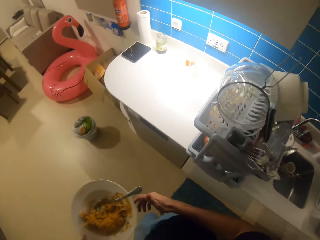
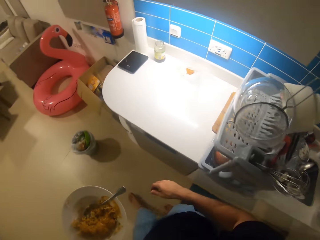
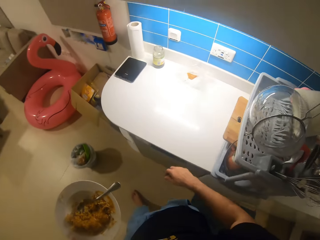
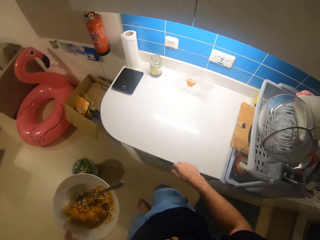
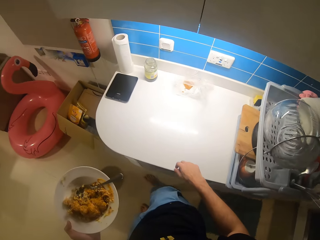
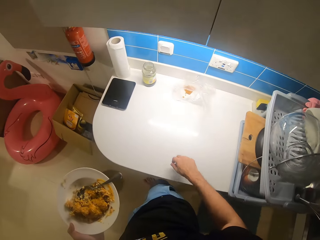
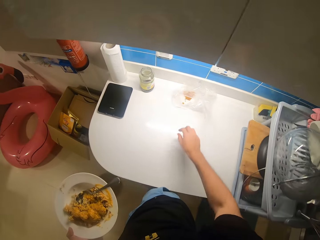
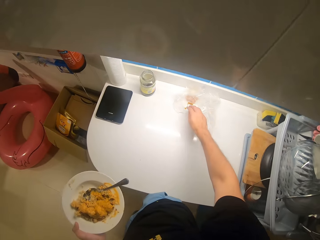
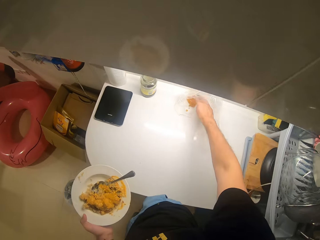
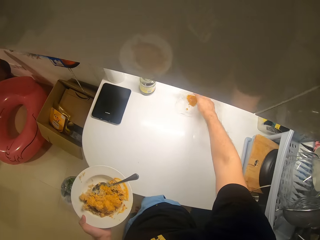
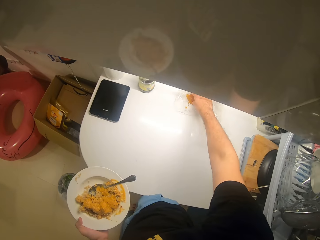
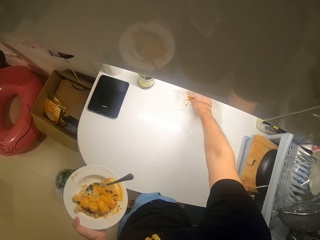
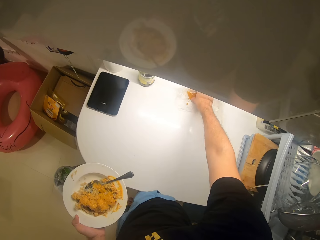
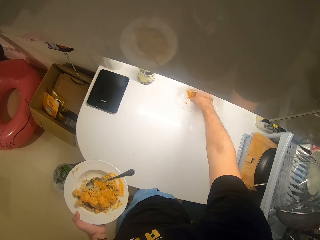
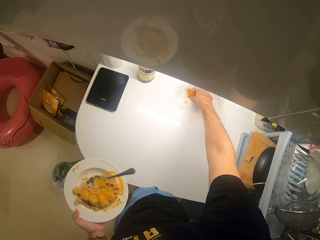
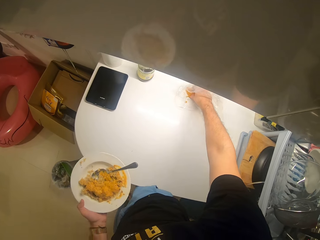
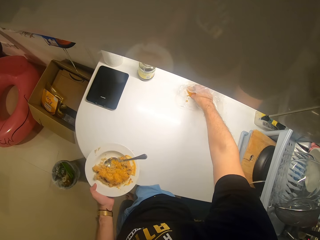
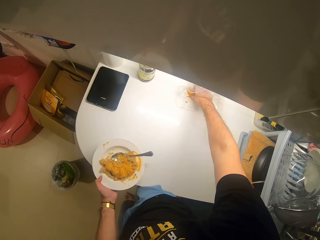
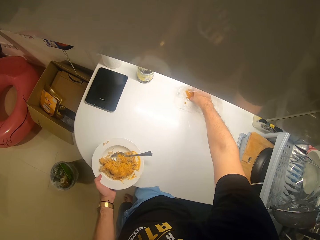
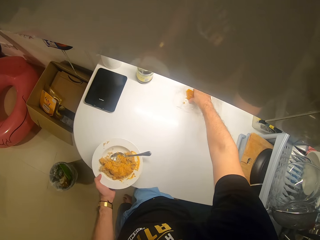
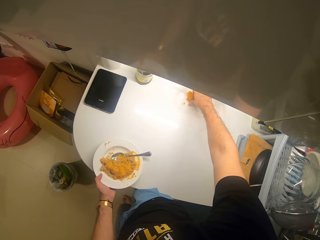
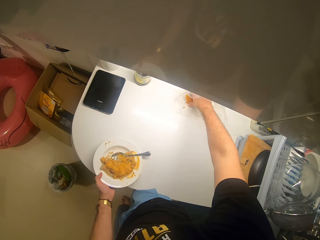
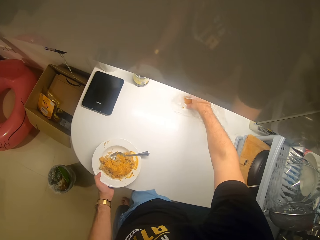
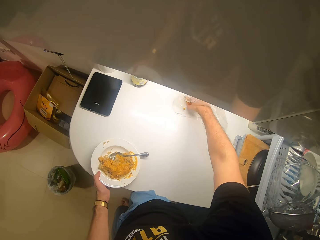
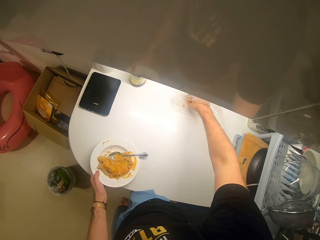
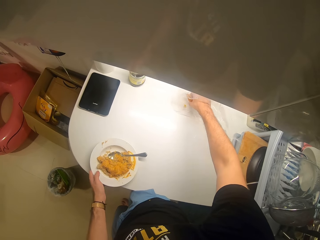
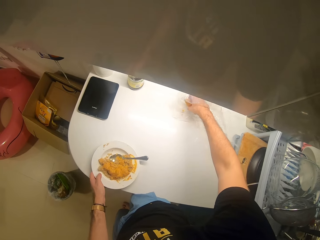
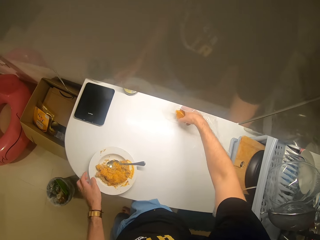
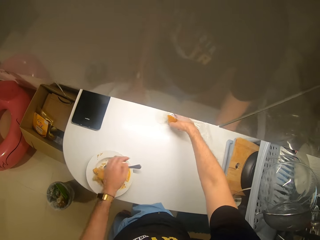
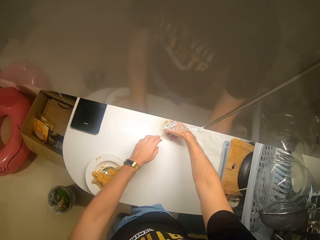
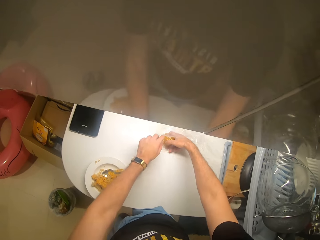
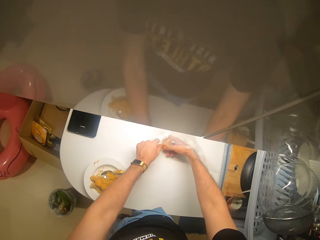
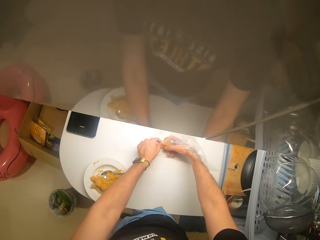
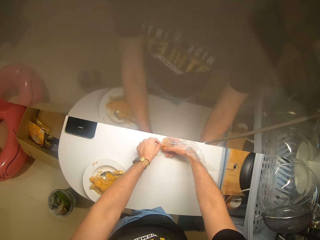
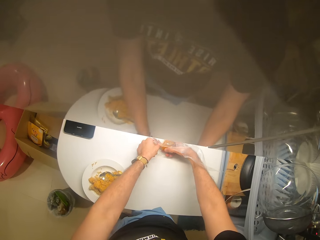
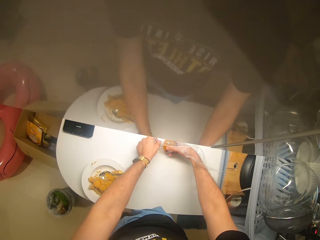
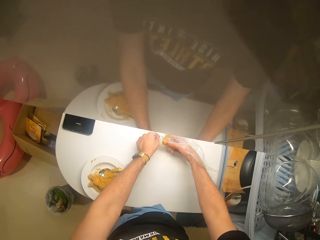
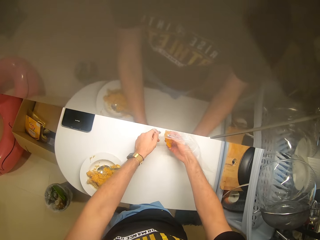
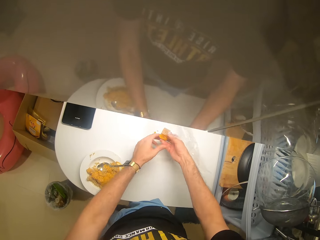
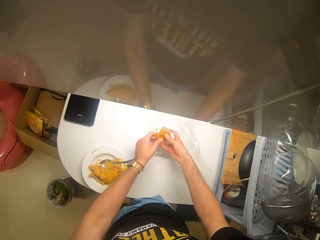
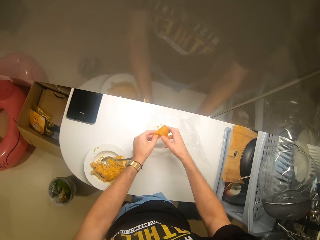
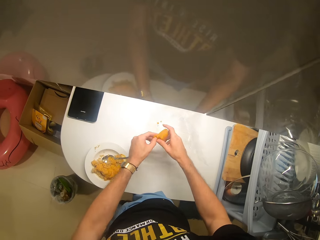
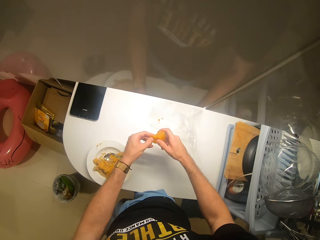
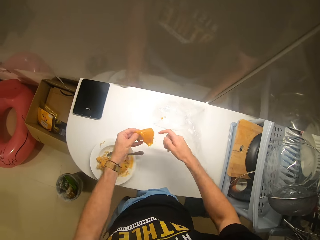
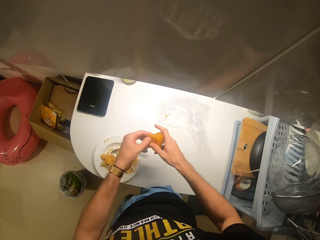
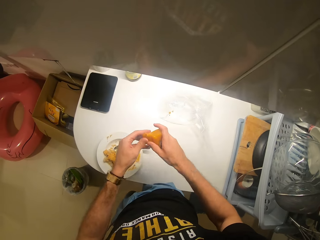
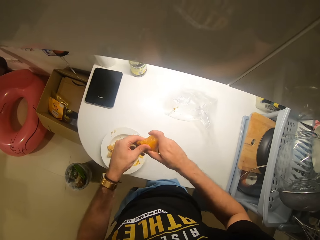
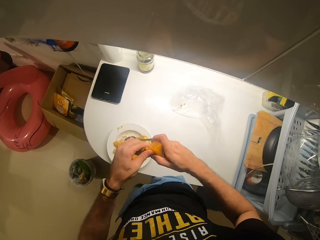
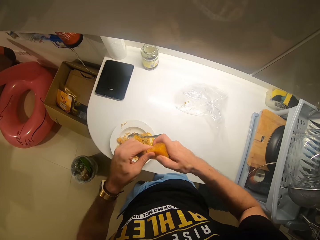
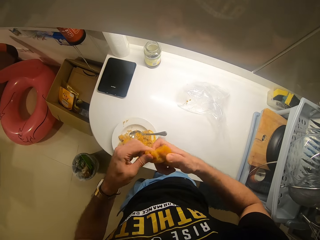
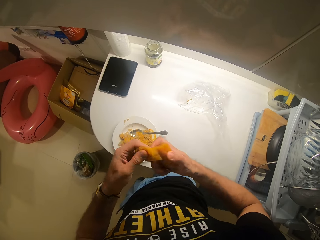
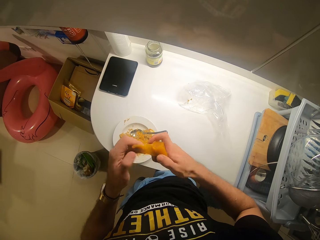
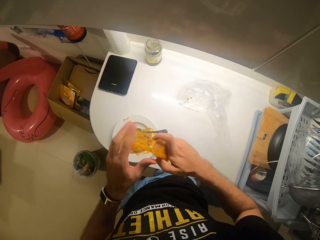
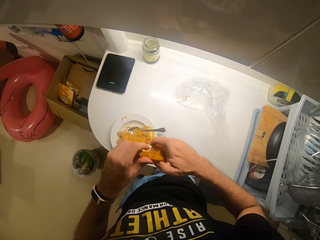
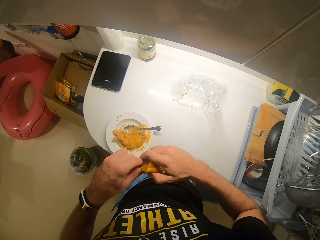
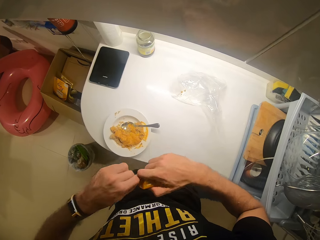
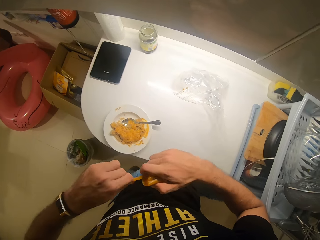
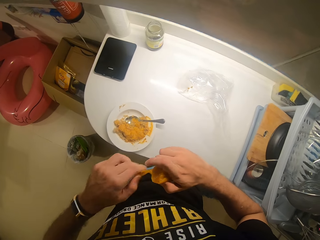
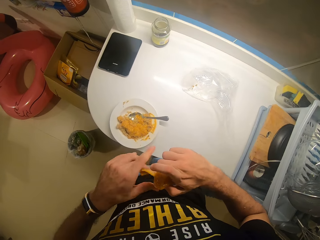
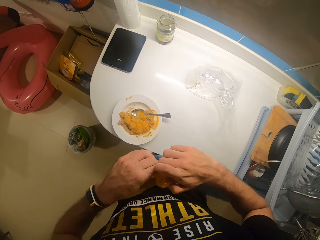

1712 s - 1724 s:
The camera wearer picks up a snack. They put the plate on the table. They cut something. They tear the snack.

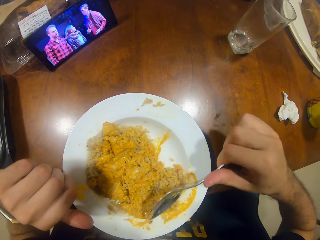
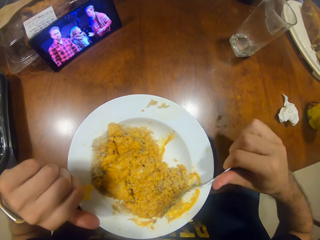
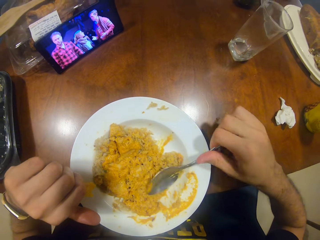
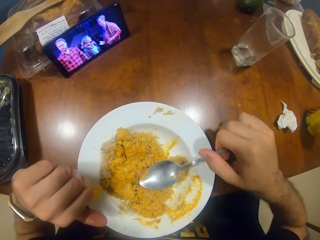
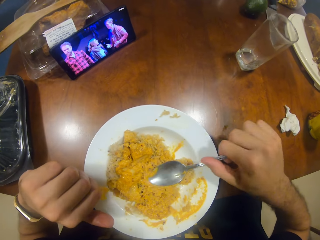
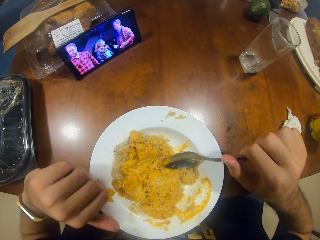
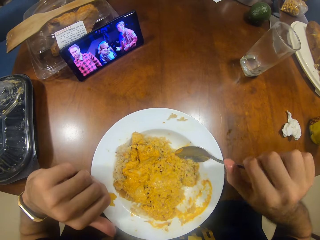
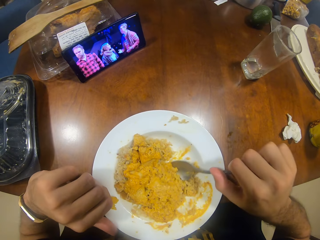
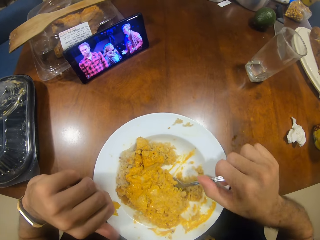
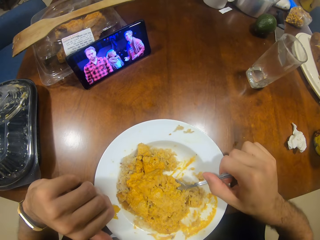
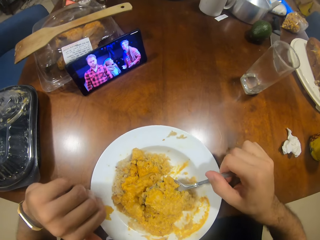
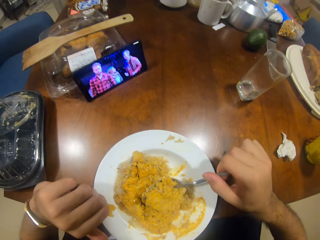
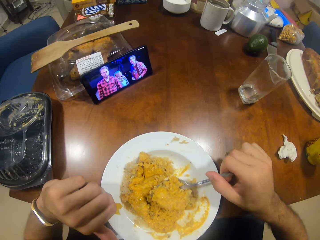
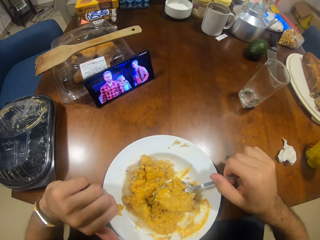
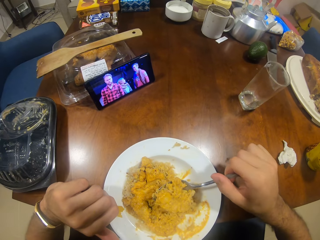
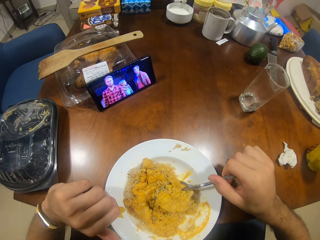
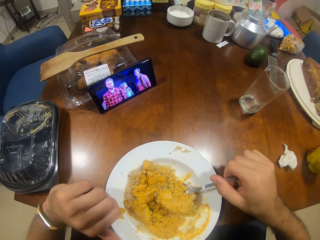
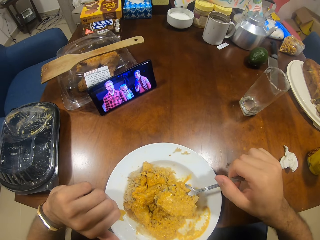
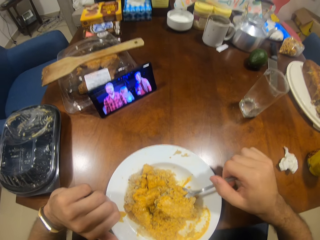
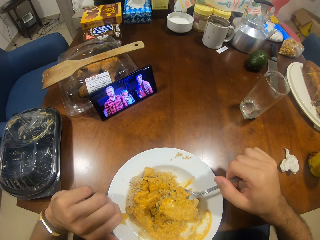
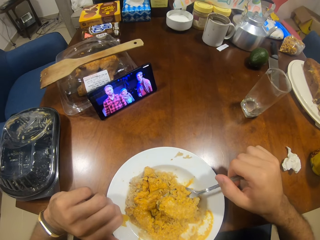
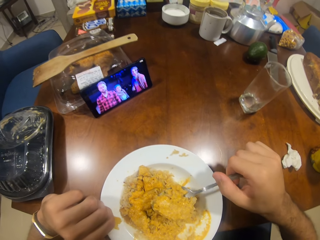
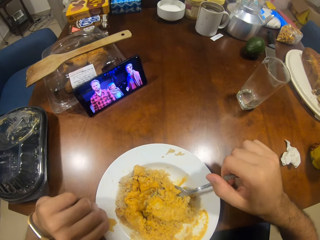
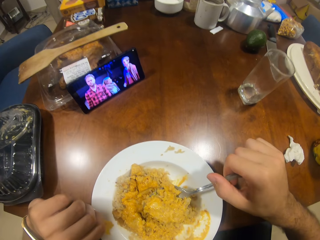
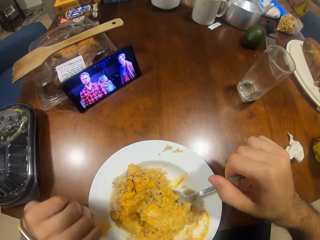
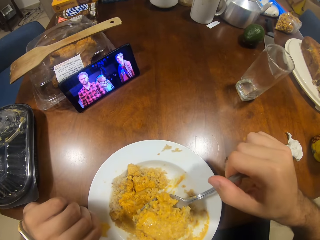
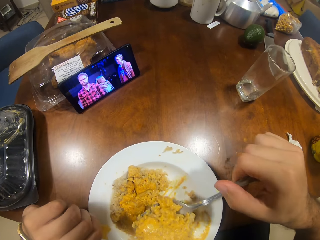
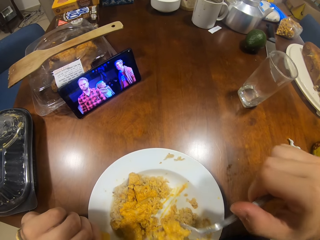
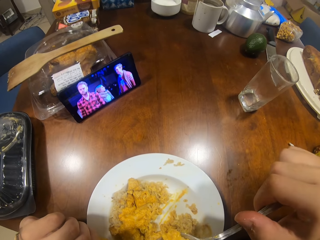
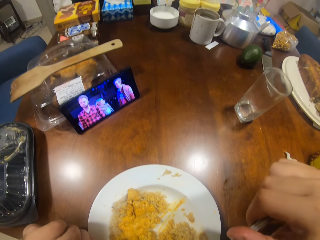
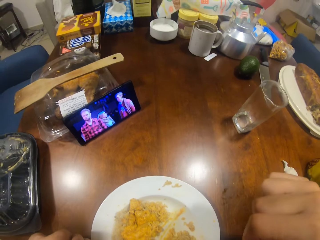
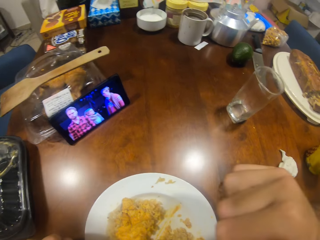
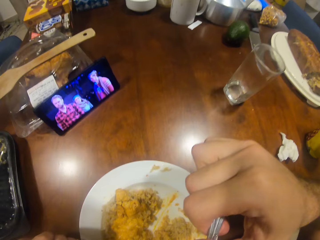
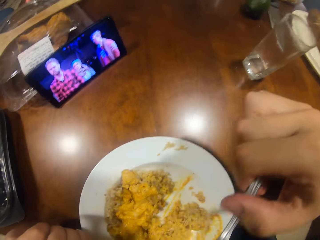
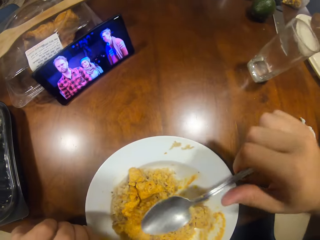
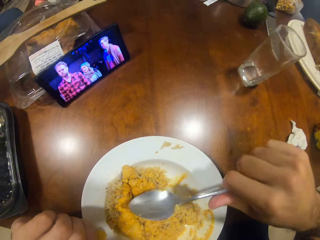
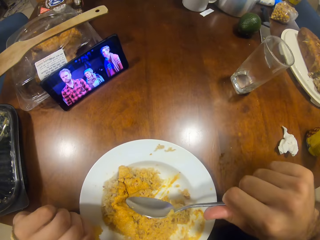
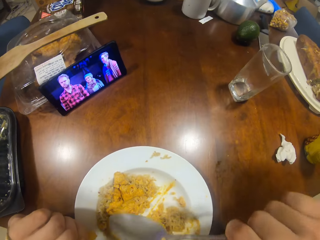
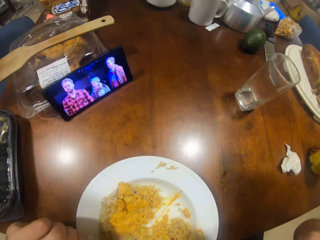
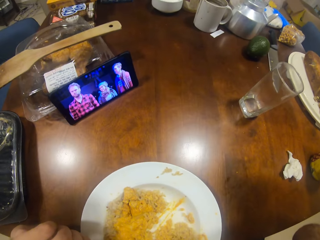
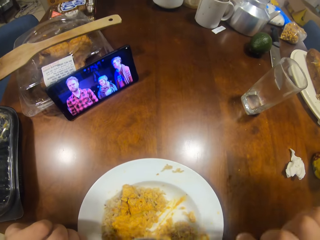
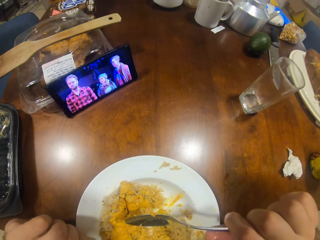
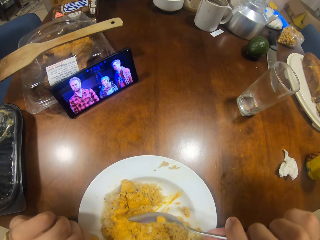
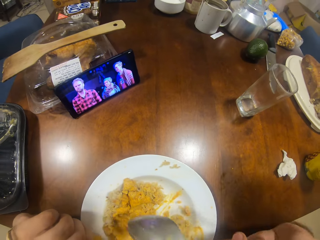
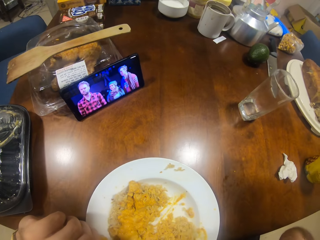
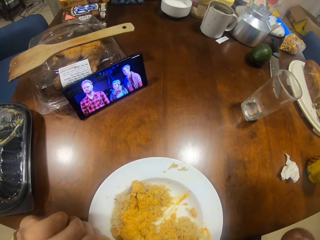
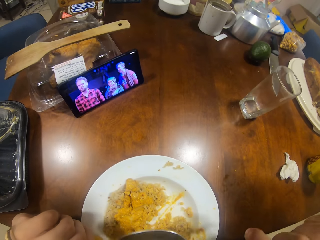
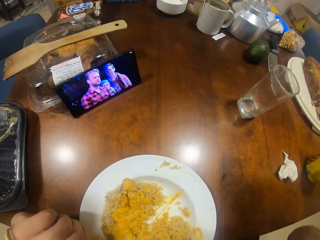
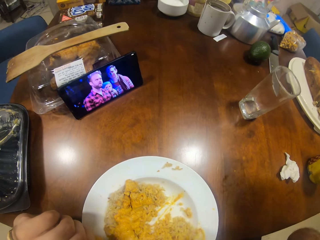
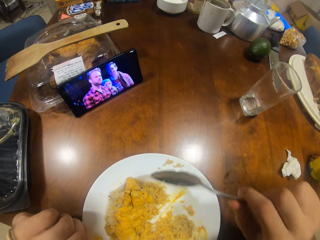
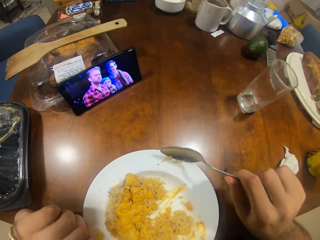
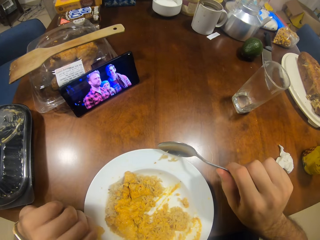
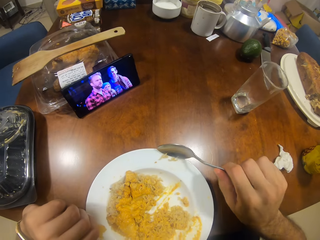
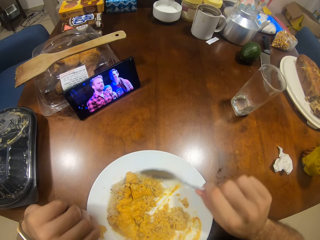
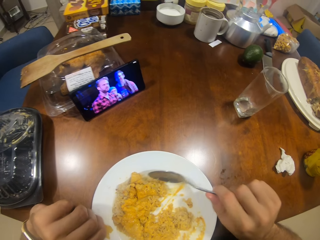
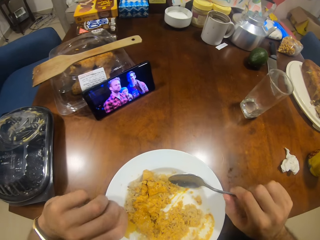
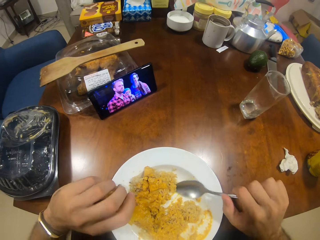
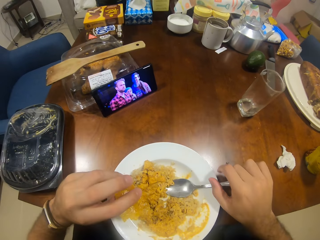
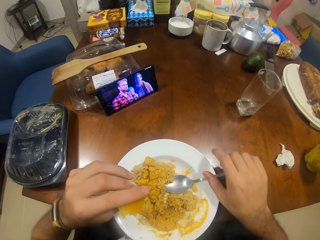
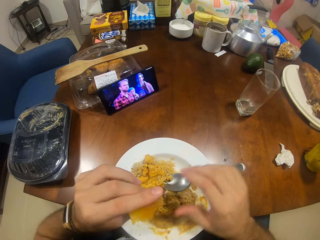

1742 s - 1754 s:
The camera wearer scoops the food. They eat the food.
